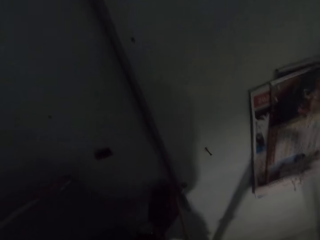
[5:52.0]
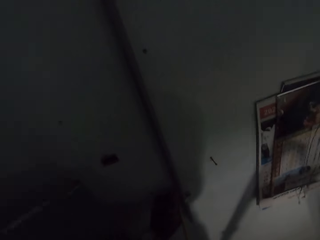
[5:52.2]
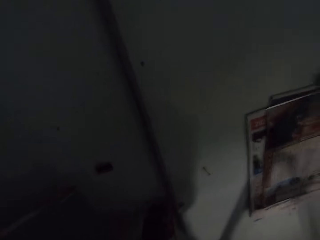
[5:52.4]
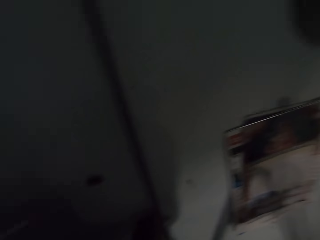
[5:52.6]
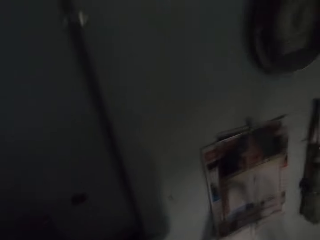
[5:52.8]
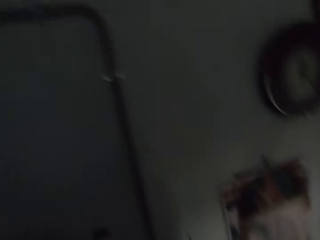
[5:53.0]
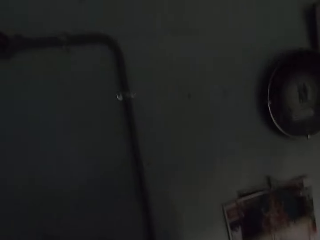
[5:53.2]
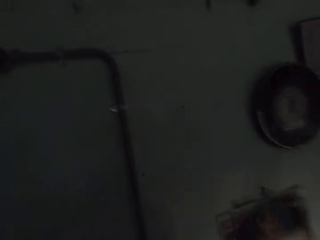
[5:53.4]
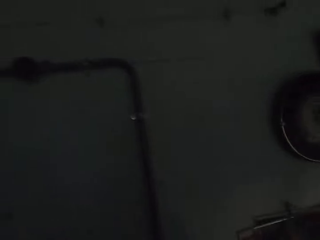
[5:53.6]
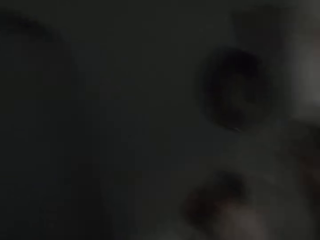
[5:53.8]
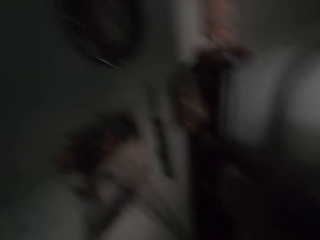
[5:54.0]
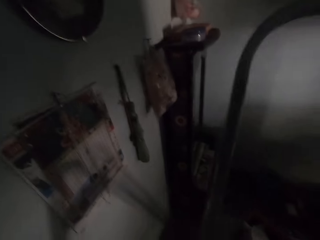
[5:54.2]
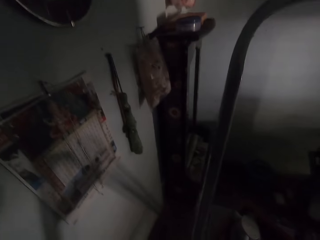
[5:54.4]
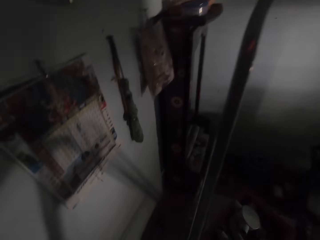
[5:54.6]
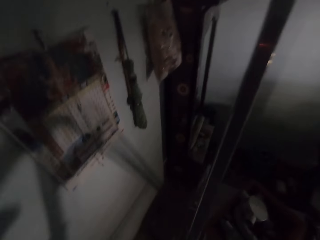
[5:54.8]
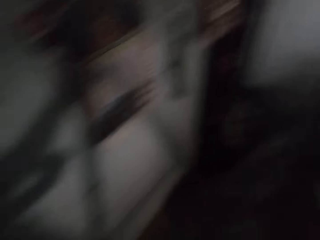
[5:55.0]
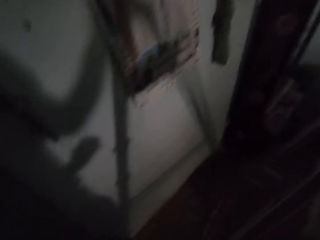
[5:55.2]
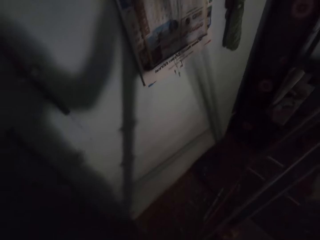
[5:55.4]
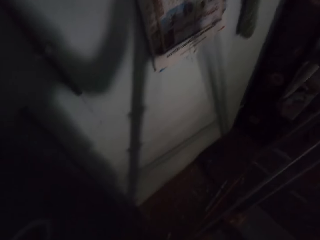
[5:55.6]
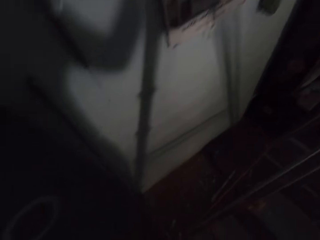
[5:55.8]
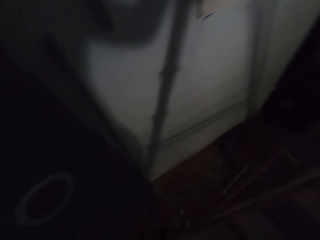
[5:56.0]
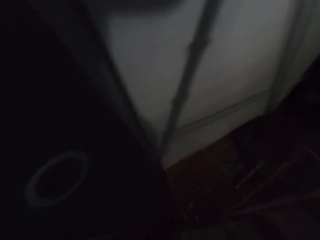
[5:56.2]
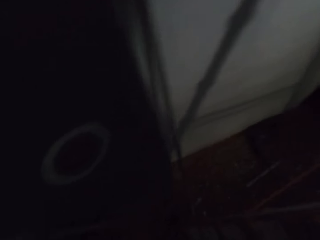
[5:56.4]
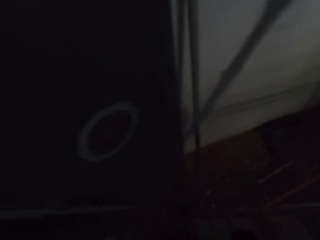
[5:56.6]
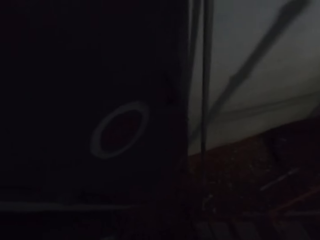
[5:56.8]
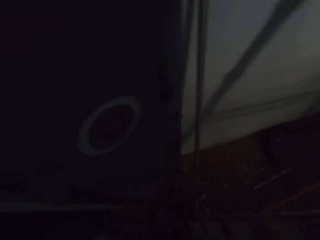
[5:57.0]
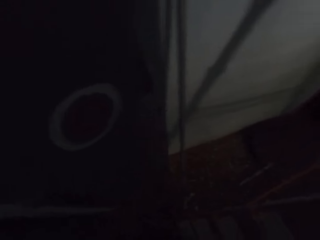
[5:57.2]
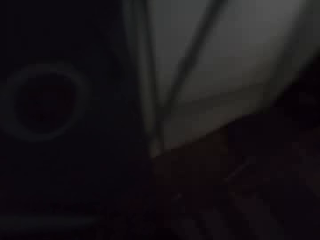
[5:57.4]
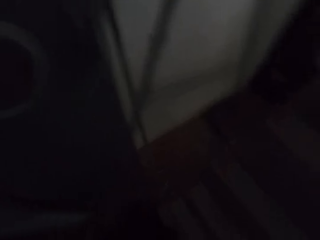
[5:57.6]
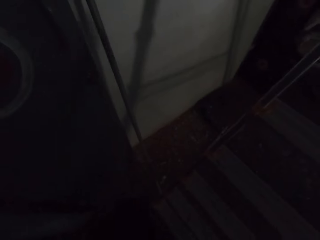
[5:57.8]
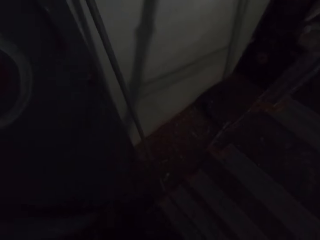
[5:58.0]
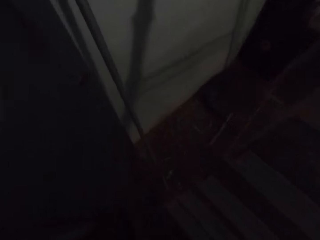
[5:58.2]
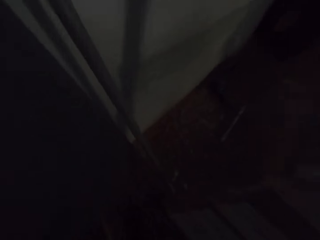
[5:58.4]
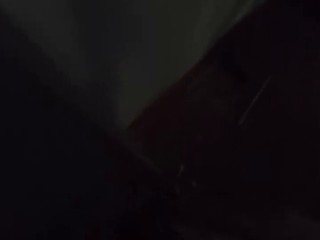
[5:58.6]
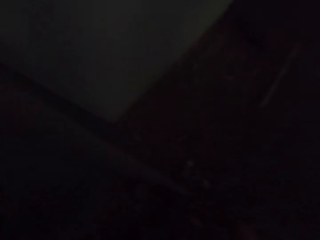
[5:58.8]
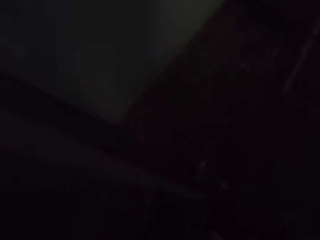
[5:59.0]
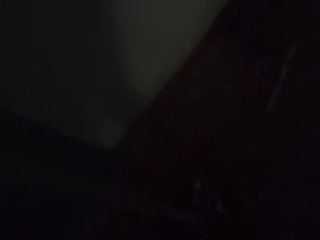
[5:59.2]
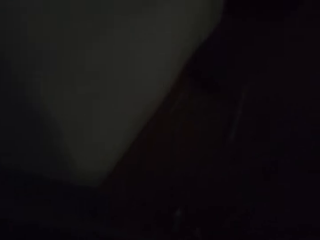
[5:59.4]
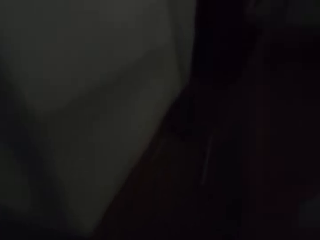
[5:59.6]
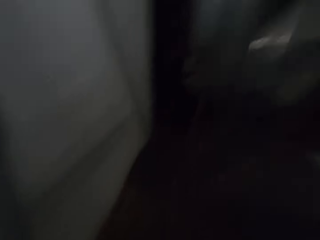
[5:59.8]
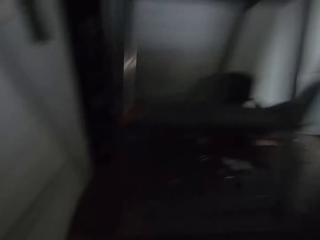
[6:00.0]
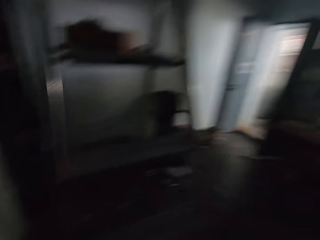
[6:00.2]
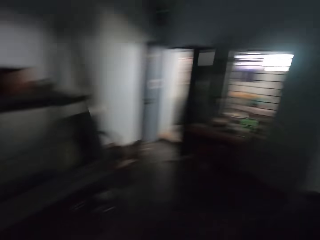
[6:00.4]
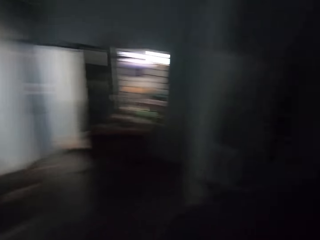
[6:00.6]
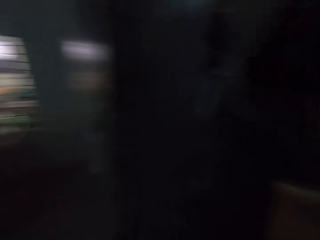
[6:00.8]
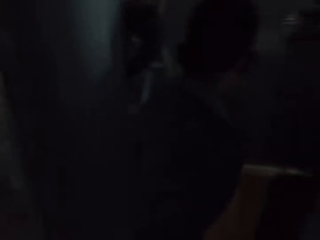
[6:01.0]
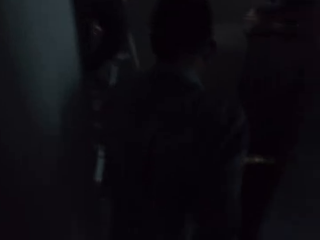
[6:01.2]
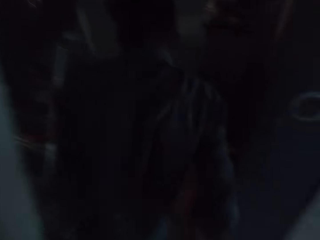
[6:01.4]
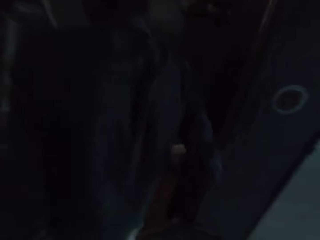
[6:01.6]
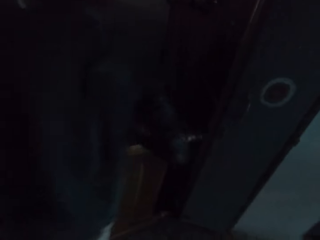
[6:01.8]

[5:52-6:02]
The camera wearer looks around the house. They descend from the adjustable ladder.

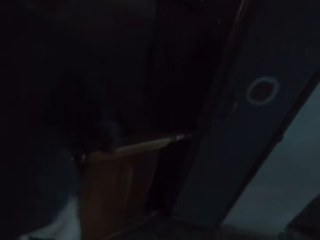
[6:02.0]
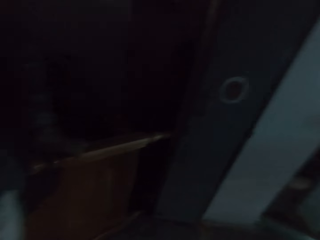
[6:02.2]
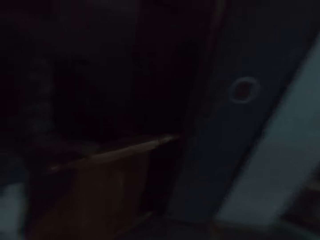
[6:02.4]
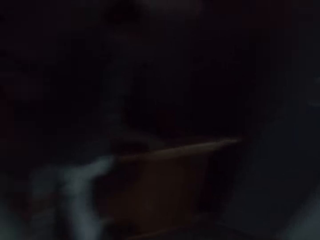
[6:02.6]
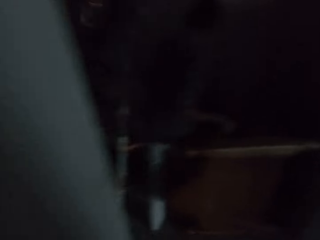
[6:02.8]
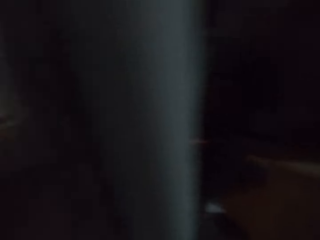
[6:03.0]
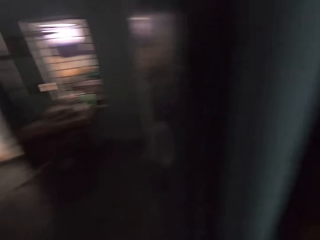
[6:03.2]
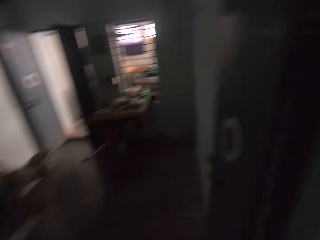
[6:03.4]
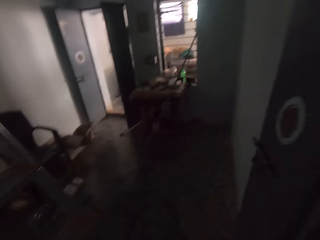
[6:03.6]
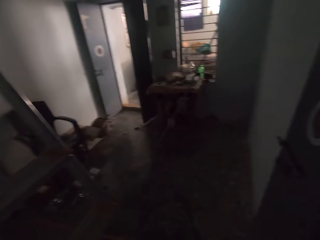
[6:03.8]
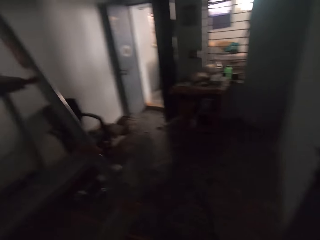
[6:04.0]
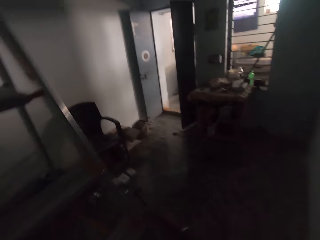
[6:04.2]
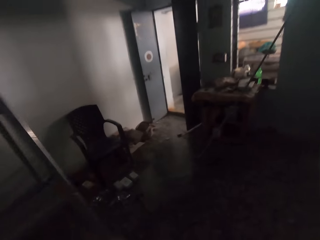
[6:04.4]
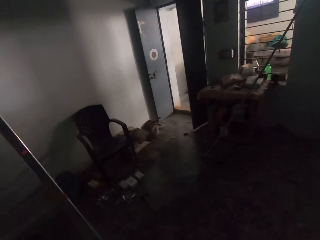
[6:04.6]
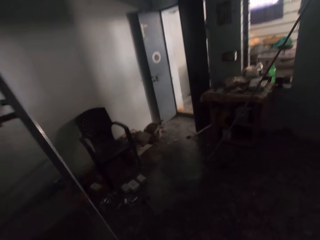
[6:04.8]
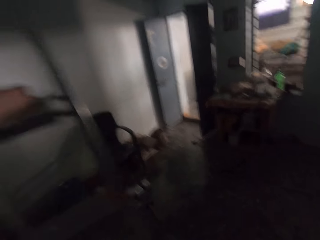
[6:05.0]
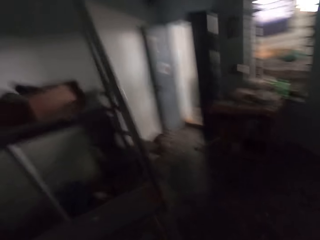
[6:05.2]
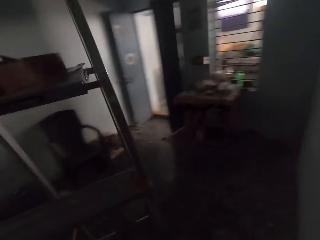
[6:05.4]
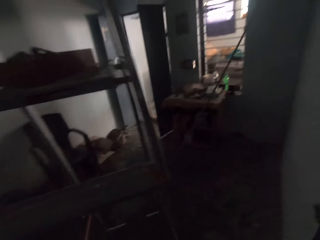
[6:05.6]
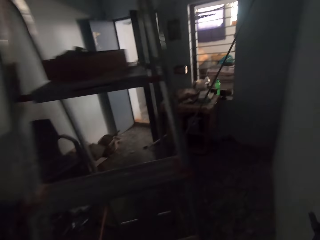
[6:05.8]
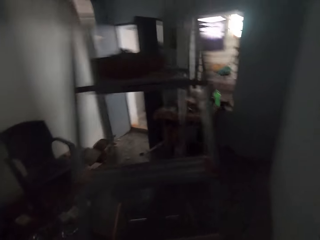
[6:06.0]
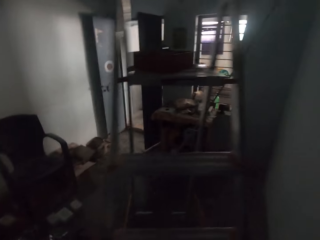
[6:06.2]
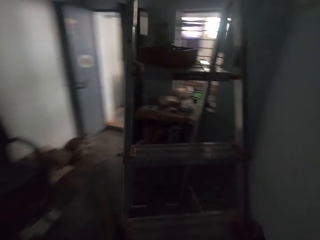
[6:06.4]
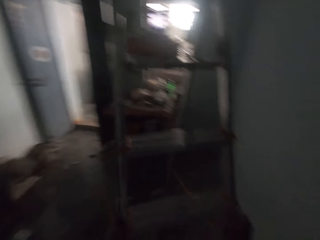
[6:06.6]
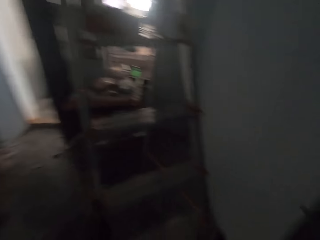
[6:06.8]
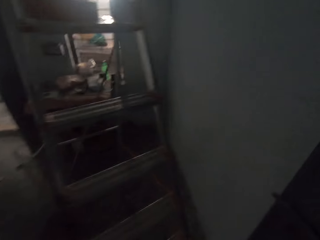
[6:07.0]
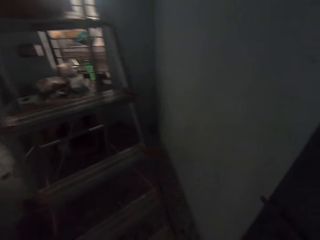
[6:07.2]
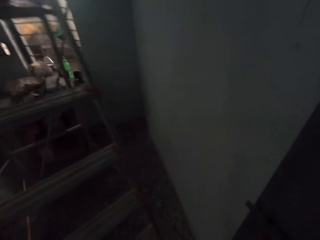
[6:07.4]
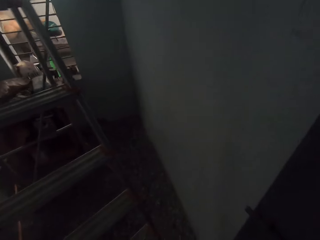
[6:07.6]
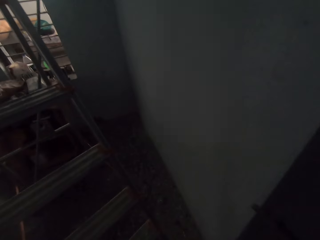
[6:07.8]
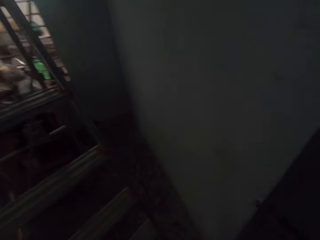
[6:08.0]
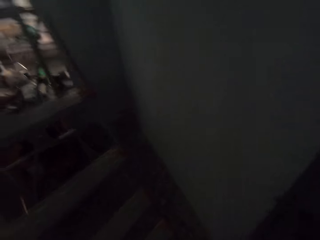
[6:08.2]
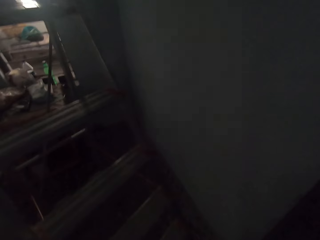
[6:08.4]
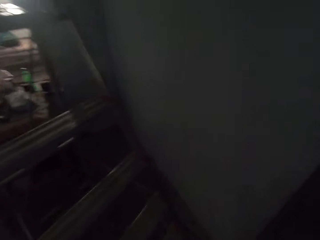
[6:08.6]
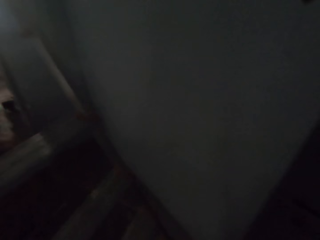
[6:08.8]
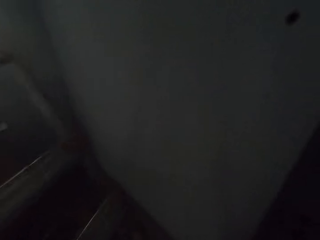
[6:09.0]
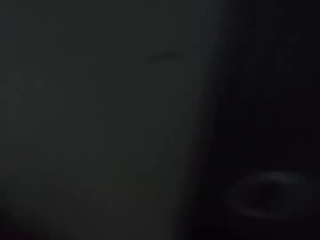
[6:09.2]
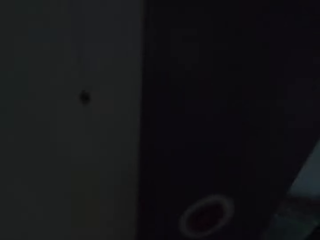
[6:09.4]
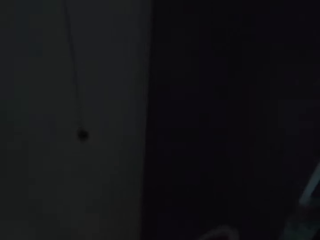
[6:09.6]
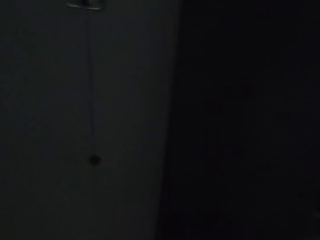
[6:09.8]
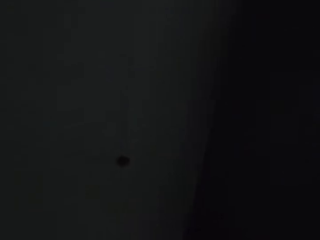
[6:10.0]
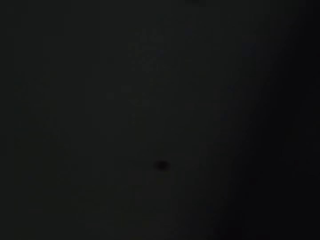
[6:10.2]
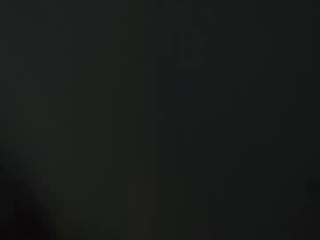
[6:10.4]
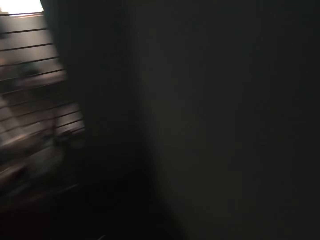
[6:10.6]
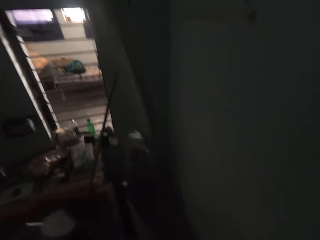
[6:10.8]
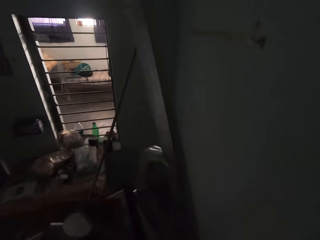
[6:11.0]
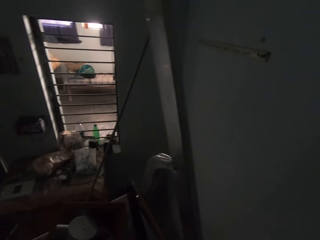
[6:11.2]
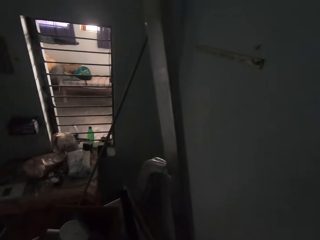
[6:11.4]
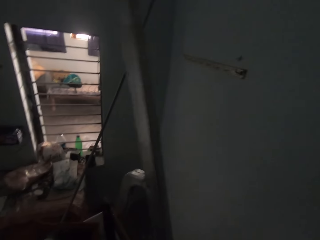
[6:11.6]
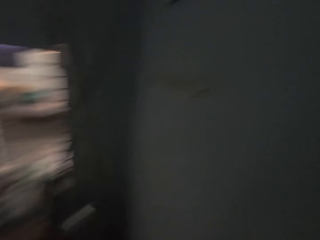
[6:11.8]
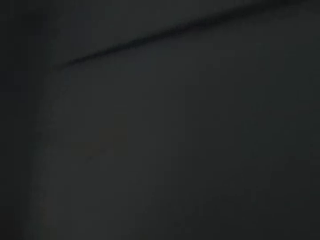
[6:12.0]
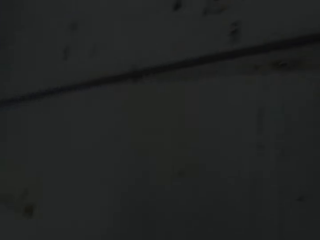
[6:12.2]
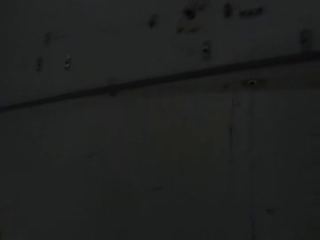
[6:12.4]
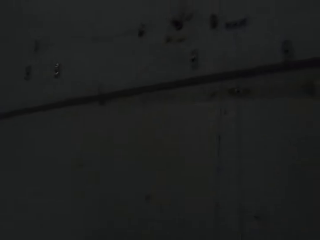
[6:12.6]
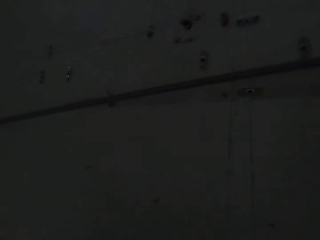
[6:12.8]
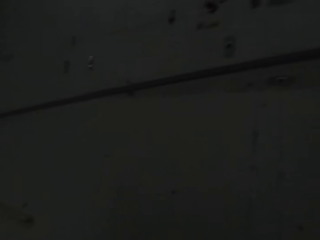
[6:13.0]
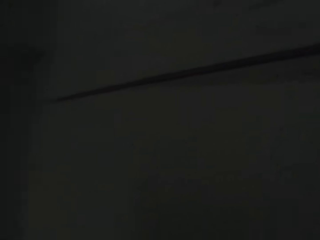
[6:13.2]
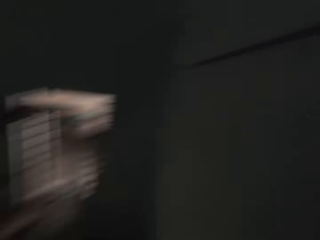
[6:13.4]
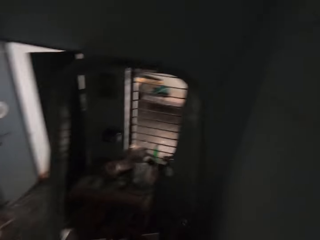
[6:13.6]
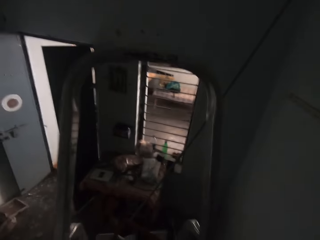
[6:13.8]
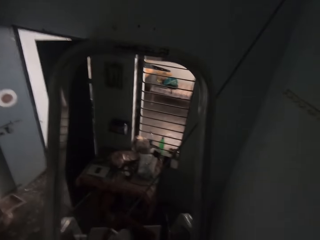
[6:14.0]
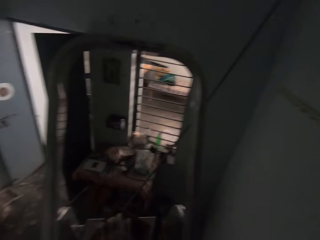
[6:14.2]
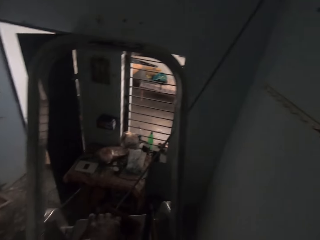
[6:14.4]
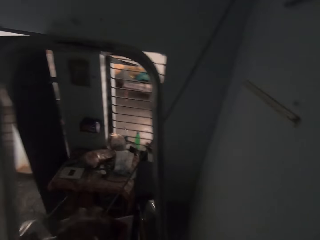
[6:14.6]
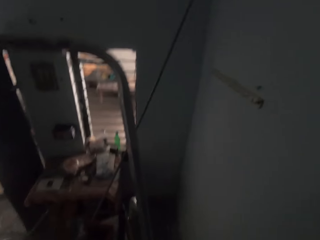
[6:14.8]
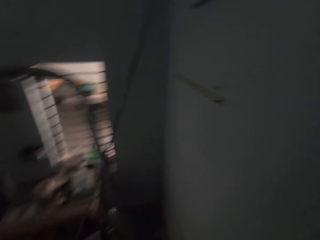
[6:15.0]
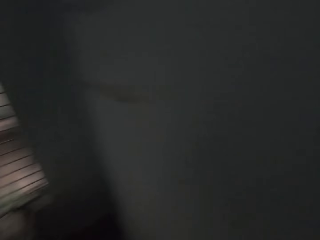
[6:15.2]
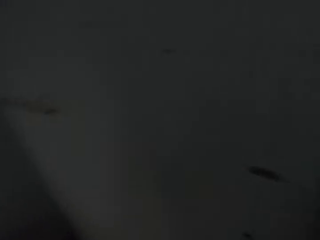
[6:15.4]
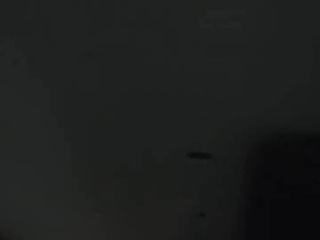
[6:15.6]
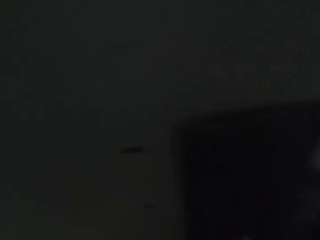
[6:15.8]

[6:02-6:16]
The camera wearer looks at a man. He looks around the house. He moves the ladder to a part of the apartment with his hands. He interacts with the man. He looks around the house.
